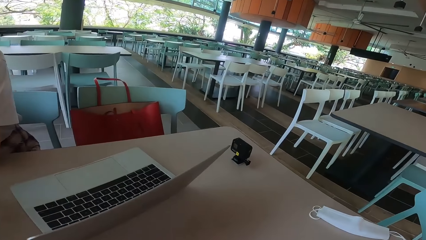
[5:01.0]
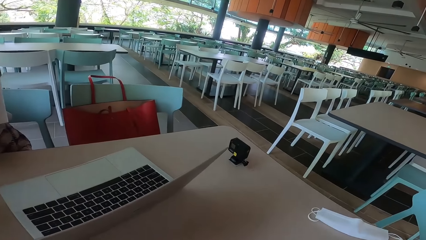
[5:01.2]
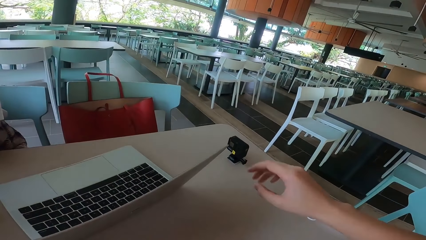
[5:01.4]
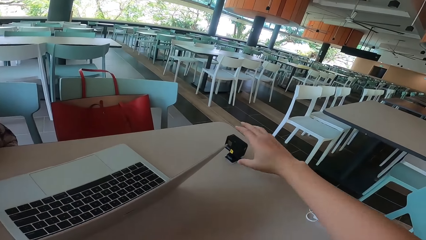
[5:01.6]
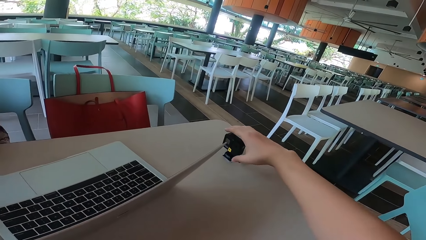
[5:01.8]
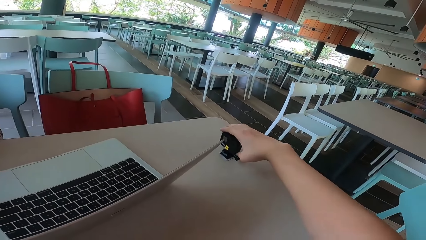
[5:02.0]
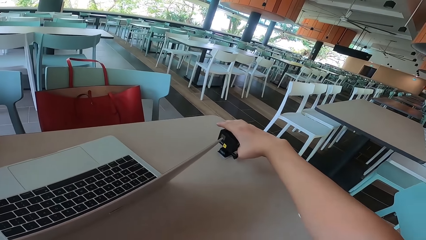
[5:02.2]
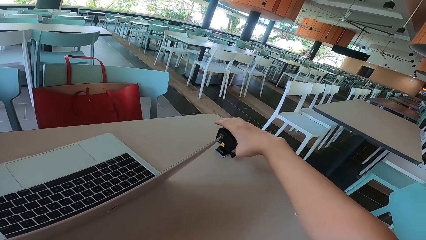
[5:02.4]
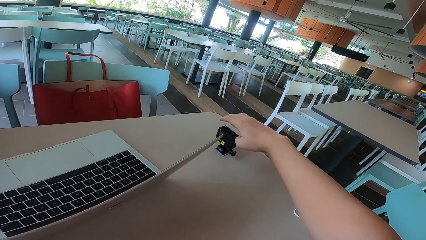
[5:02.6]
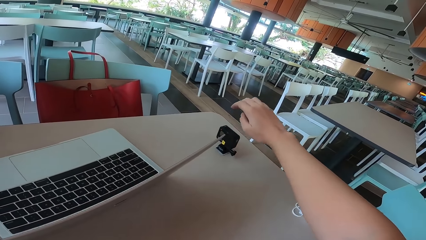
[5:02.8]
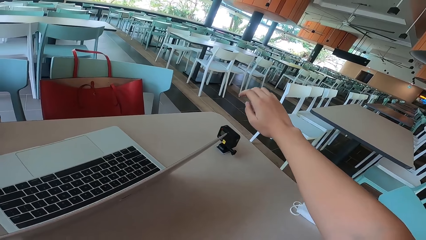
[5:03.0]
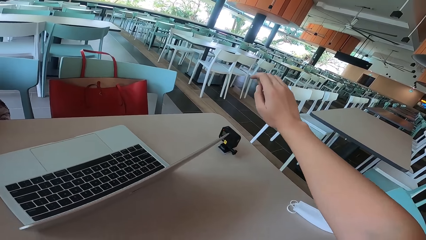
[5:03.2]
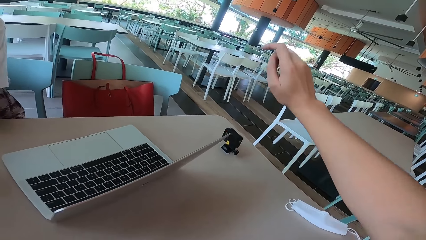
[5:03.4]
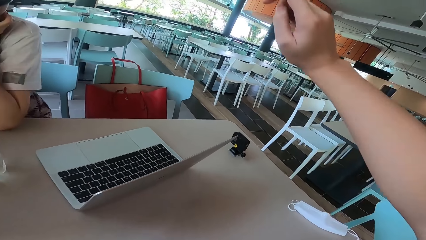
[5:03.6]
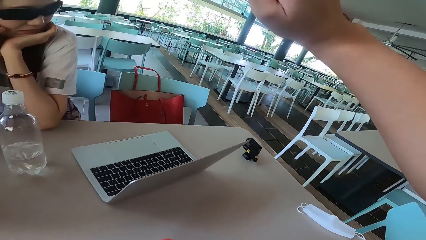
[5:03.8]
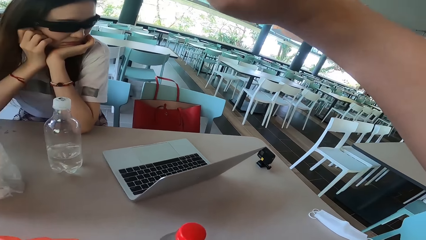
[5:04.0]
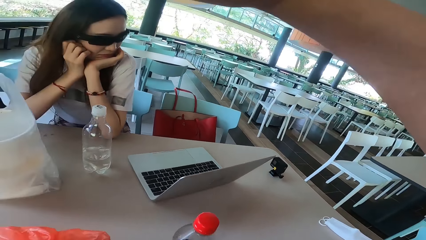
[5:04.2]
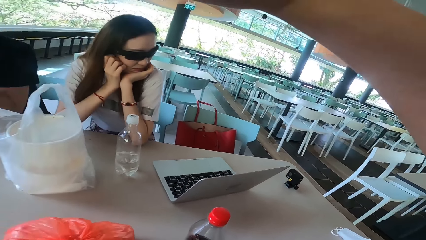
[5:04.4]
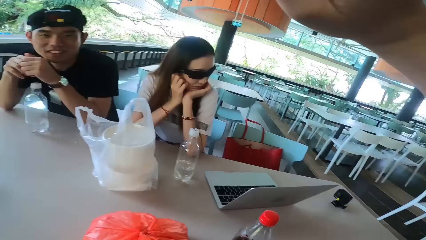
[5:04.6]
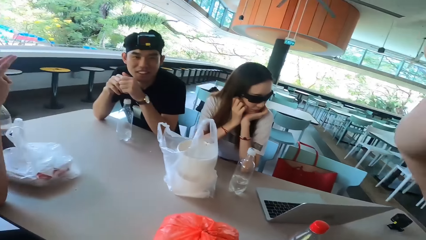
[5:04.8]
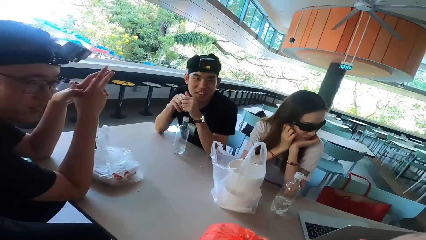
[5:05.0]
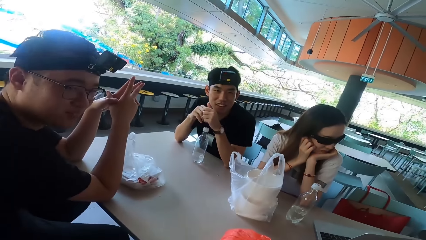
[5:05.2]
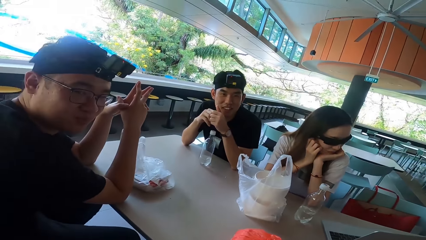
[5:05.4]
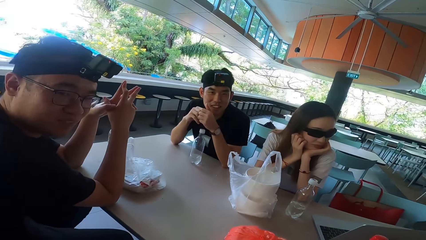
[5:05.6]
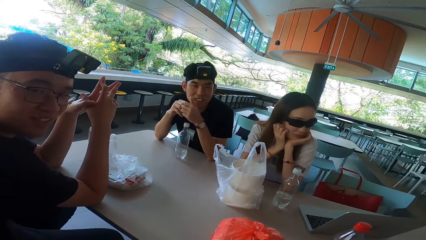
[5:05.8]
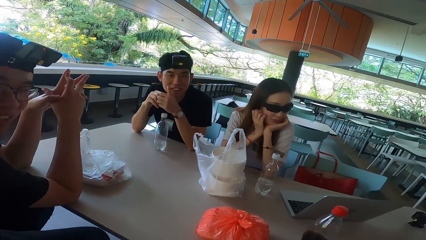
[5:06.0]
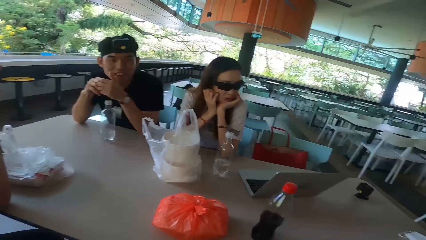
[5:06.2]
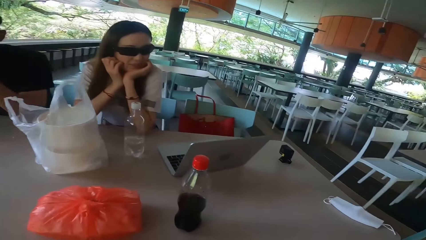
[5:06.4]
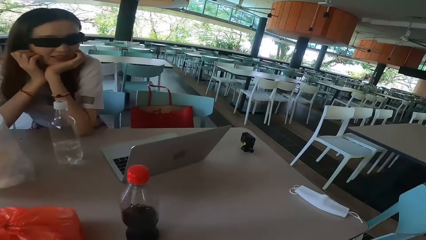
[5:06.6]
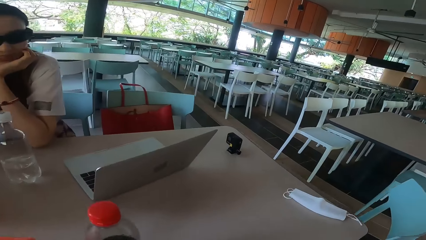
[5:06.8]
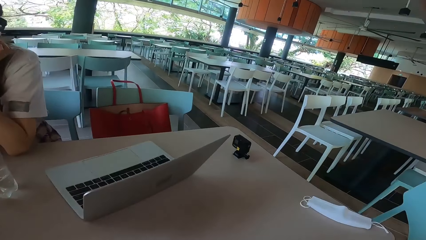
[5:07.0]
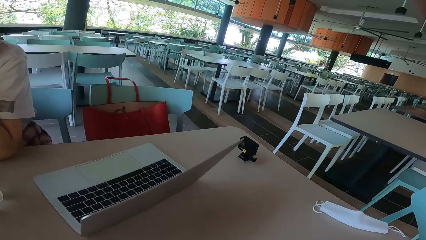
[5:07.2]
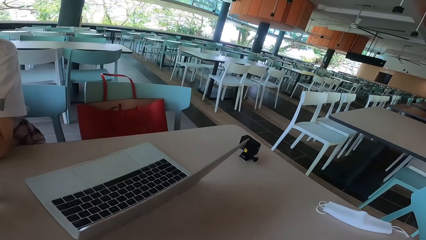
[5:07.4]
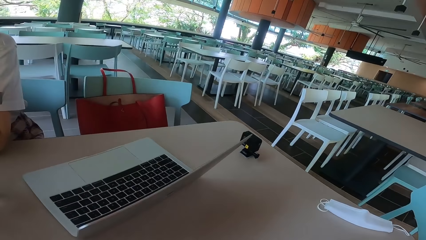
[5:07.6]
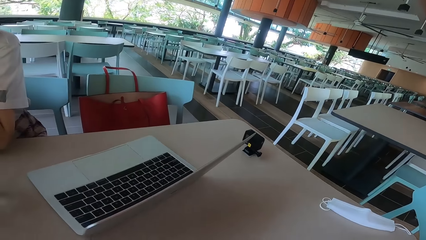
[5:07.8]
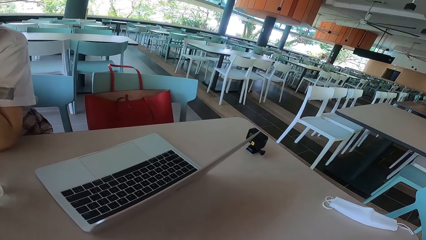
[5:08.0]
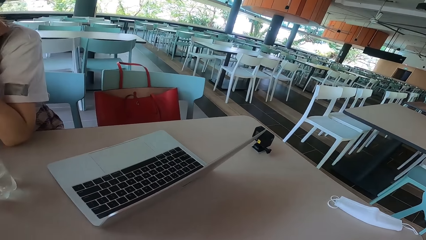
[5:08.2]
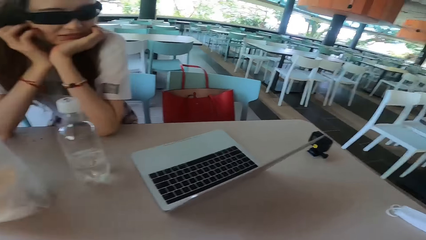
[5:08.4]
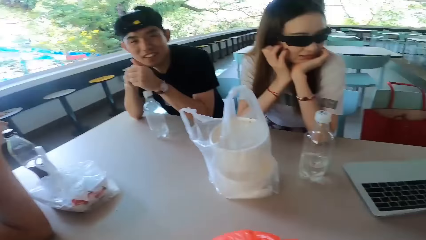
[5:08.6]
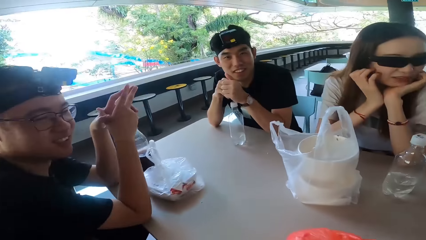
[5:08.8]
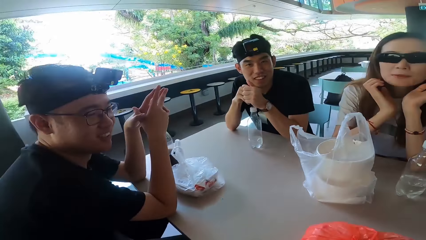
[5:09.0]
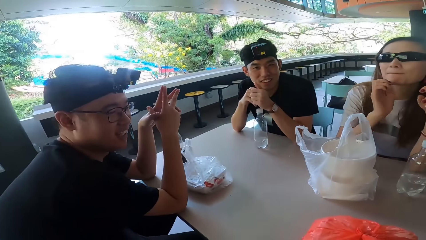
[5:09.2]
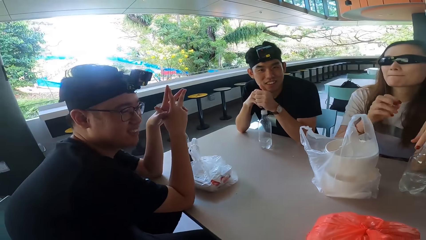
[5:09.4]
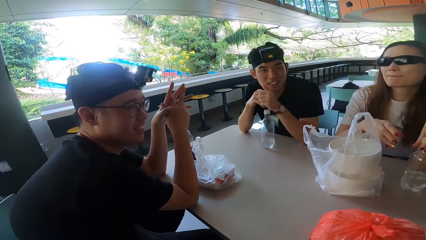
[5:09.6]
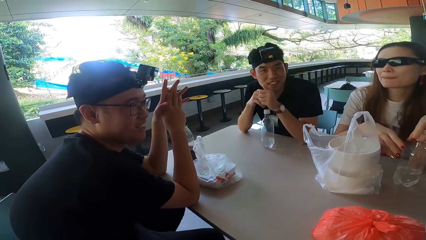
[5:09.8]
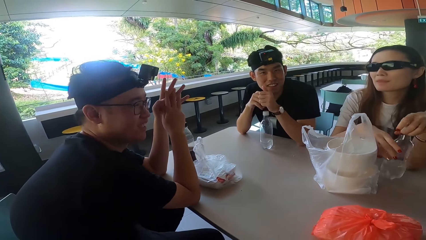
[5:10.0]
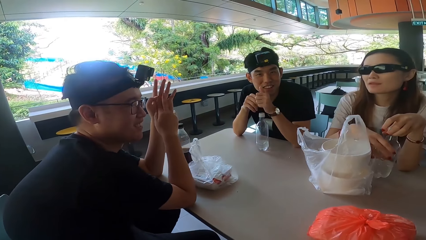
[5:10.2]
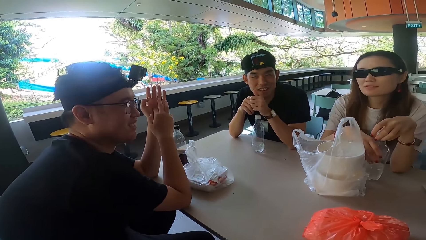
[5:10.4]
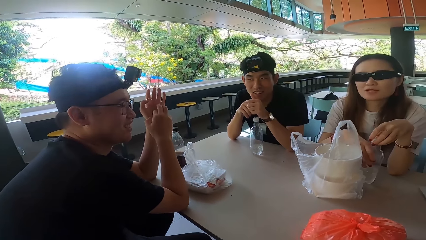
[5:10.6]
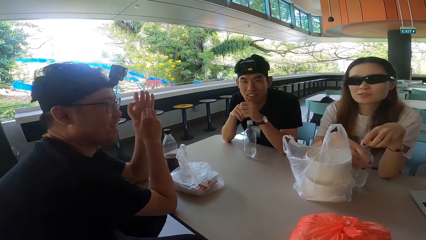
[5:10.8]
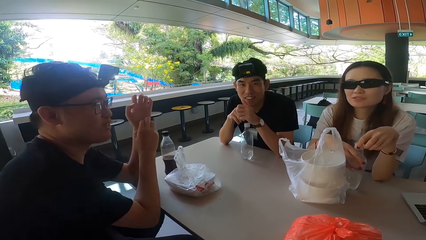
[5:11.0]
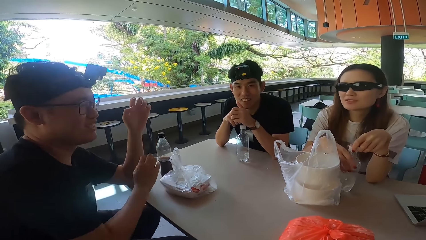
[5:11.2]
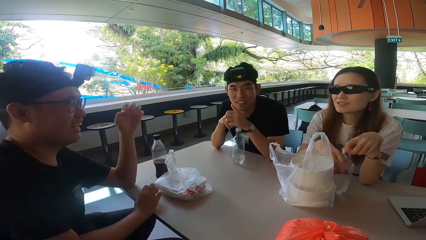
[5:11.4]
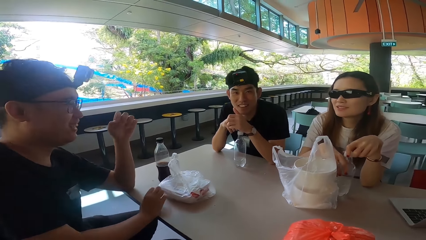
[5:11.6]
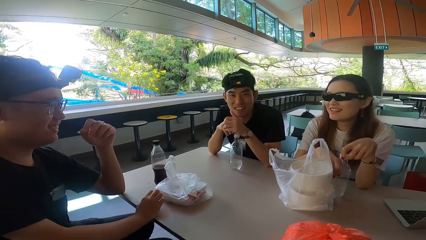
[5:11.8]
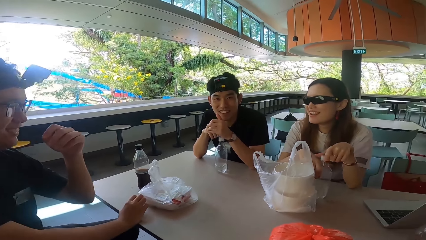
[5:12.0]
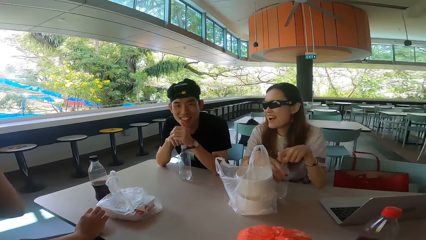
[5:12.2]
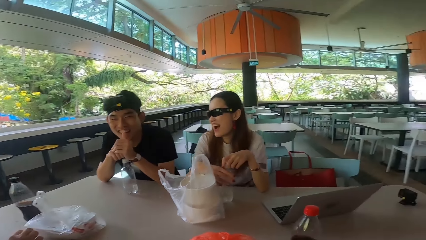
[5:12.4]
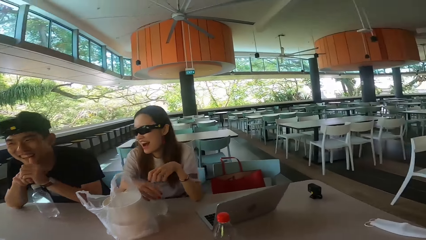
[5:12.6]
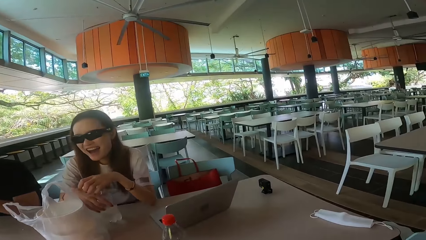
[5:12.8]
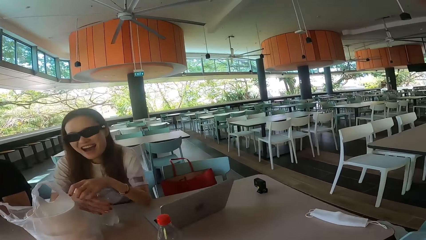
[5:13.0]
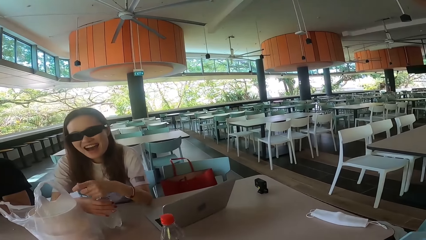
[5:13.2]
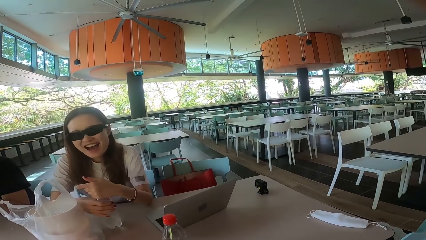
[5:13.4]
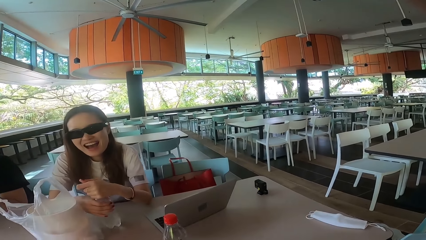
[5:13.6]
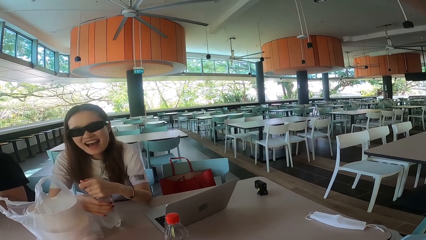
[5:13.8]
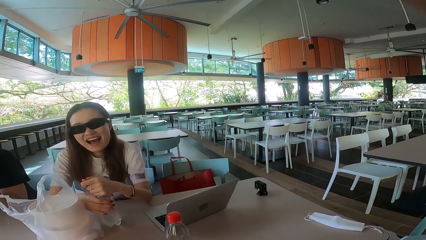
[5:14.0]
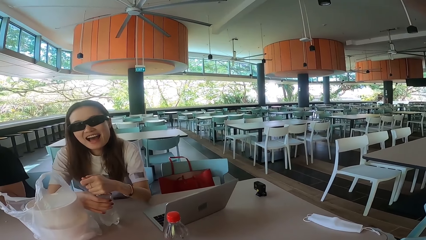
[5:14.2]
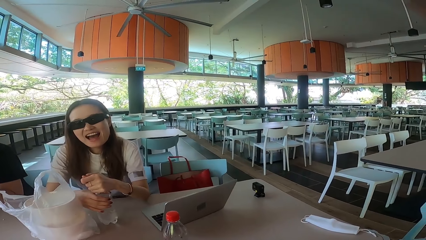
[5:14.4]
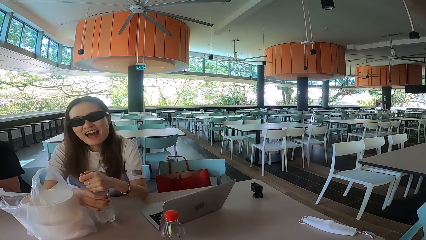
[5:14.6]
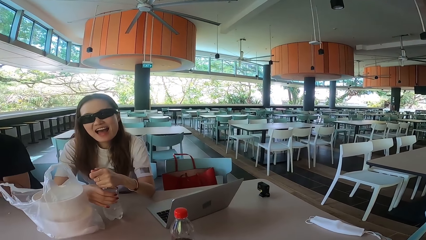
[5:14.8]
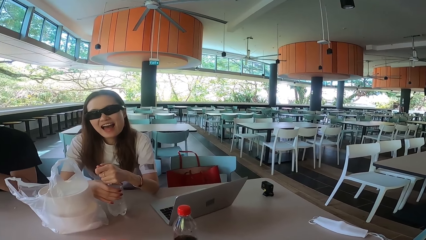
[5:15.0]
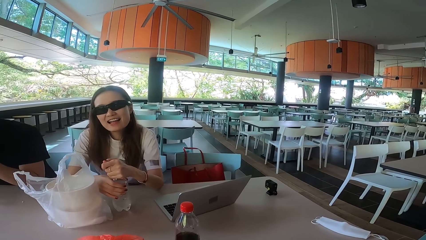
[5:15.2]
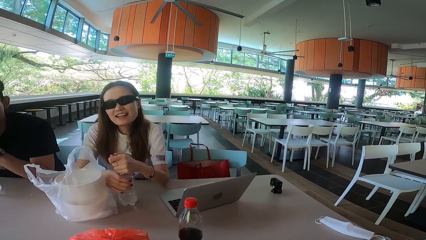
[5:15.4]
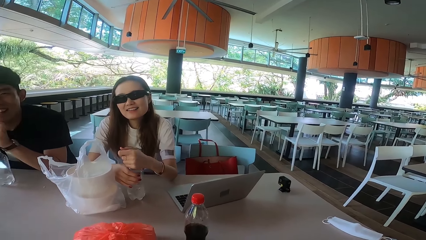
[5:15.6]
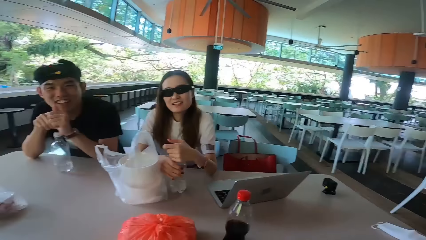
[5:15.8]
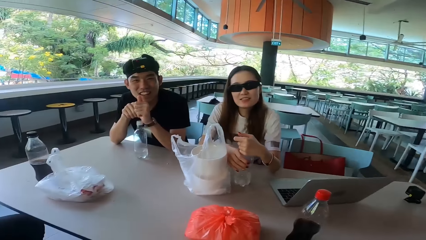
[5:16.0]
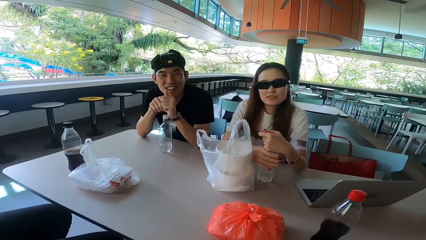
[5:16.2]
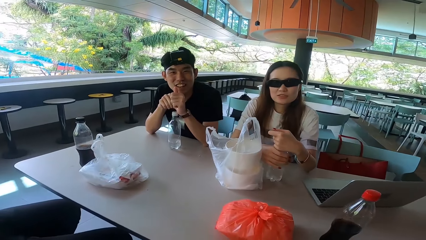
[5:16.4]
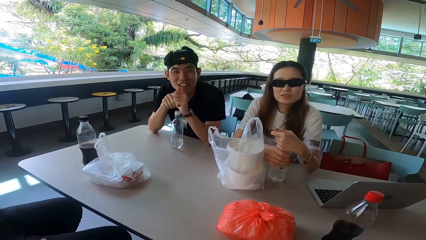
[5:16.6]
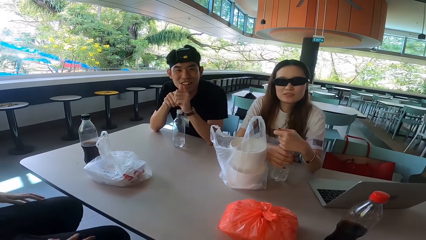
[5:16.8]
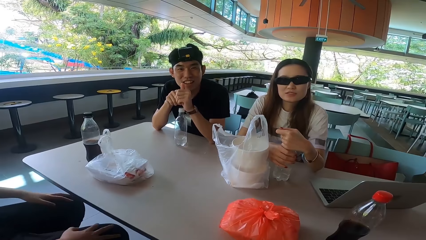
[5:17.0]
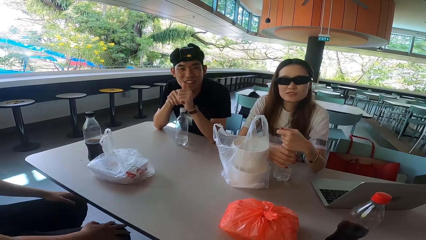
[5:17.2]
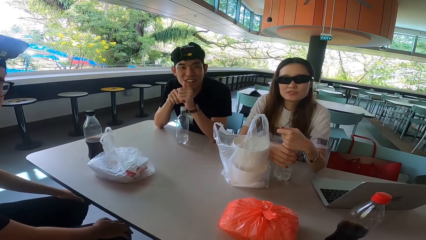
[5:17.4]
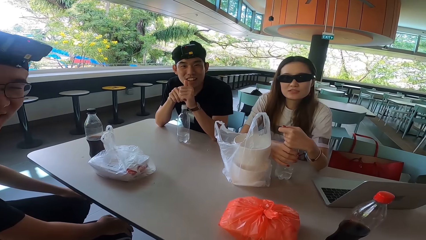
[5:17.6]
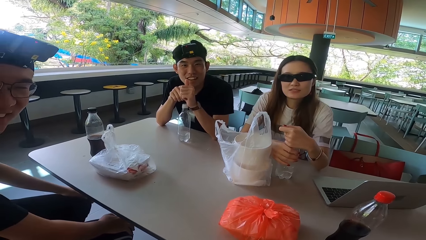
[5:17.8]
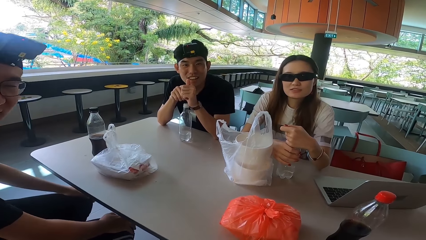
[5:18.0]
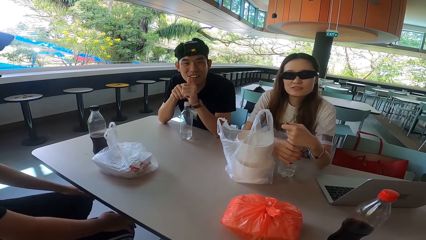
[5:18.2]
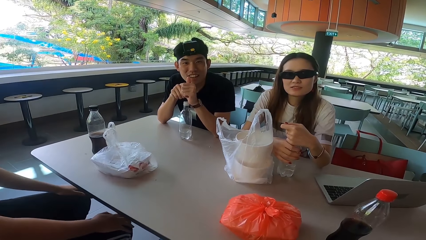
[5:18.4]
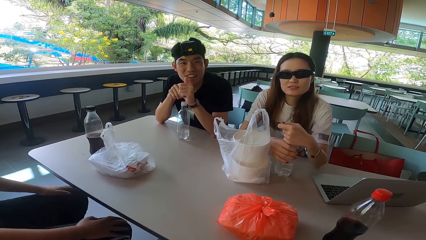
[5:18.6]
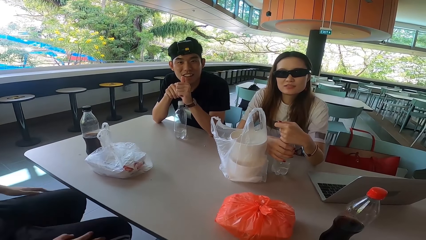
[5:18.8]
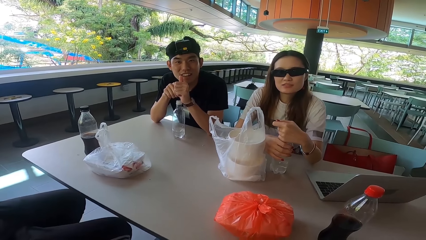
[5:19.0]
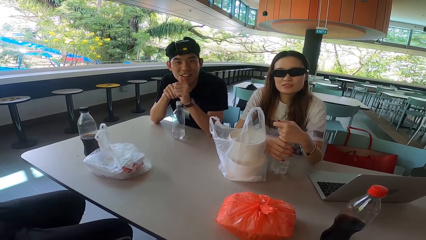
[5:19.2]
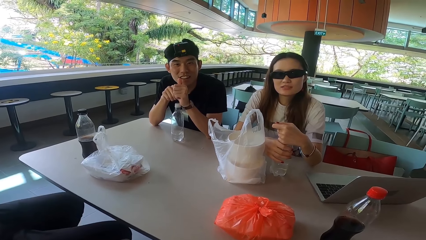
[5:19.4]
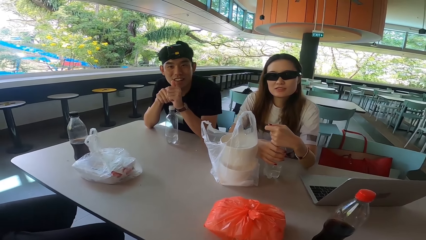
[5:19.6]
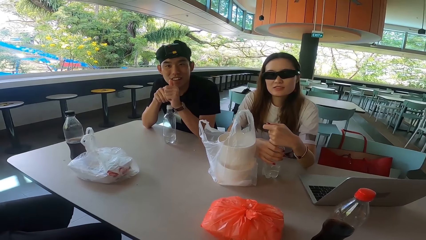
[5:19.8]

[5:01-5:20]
The camera wearer touches the camera. He holds the camera. He pulls his hand off the camera. He lowers his hand. A man turns left. The man talks to the camera wearer. The camera wearer looks around the restaurant. A lady turns forward. The lady pulls her hand off her chin. The man talks to the camera wearer, another man and the lady. The lady picks up a bottle. She holds the bottle. The first man scratches his hand. The lady talks to the camera wearer. The first man unrests his right hand from the table. The other man moves his hand. The lady talks to the first man. The first man raises his left hand and holds the right hand on the table. The lady laughs. She holds the bottle. She opens the bottle. The camera wearer talks to the first man, the other man and the lady. The first man touches his knees, moves his hands away from the knees, turns right and swings forward.
